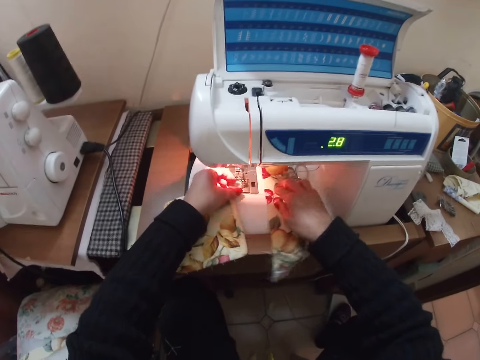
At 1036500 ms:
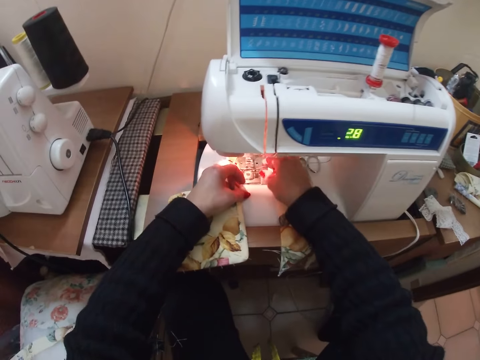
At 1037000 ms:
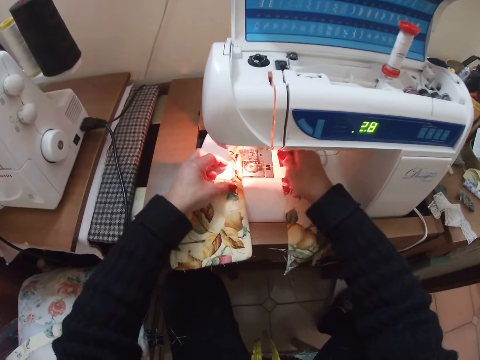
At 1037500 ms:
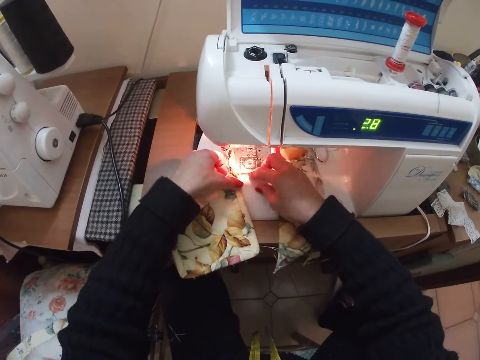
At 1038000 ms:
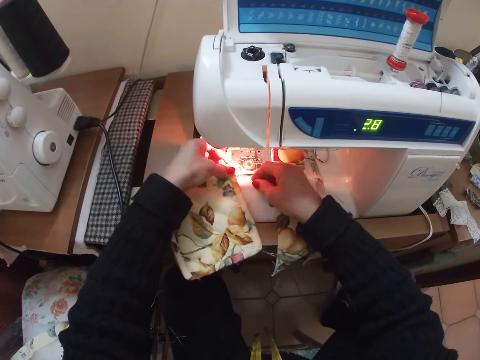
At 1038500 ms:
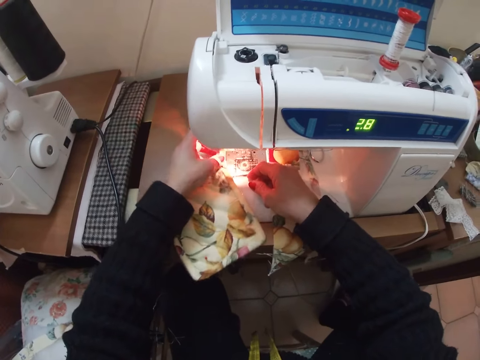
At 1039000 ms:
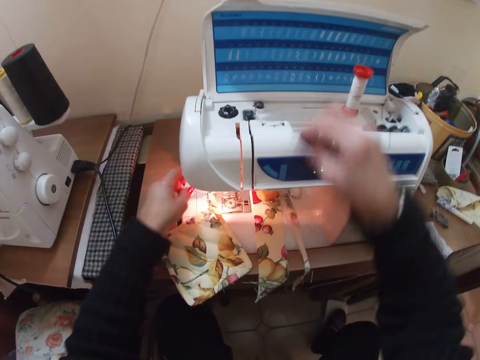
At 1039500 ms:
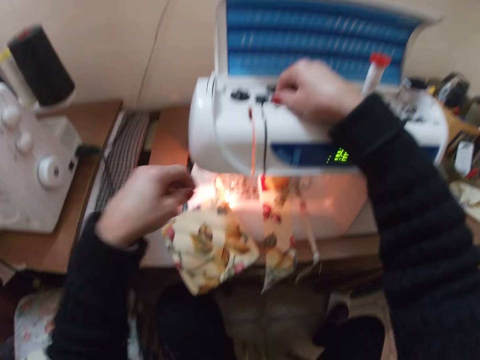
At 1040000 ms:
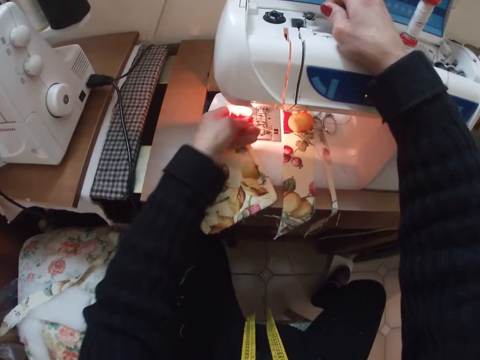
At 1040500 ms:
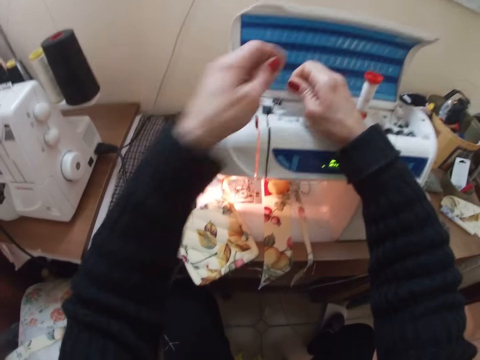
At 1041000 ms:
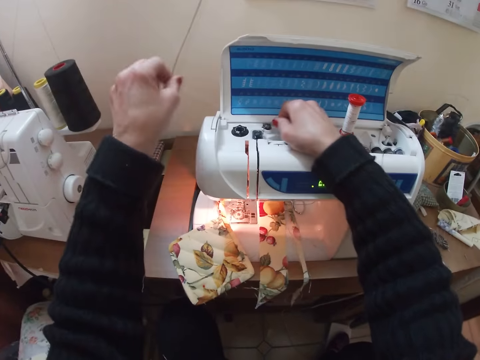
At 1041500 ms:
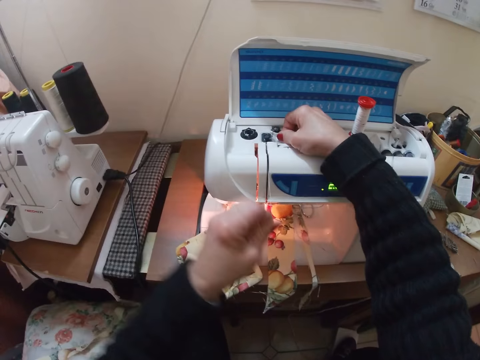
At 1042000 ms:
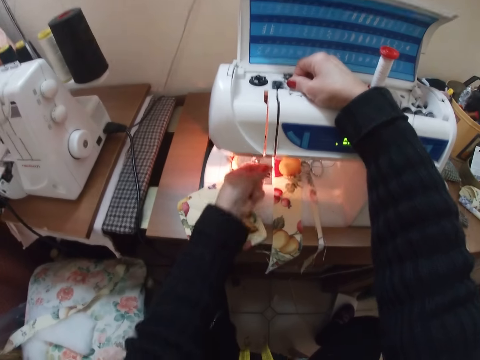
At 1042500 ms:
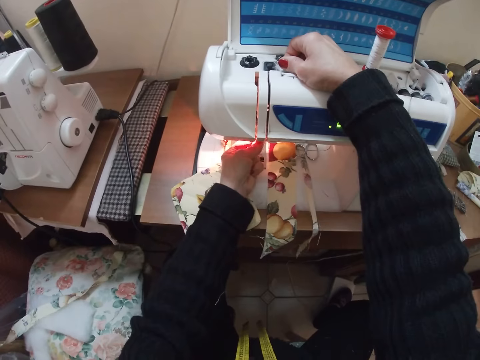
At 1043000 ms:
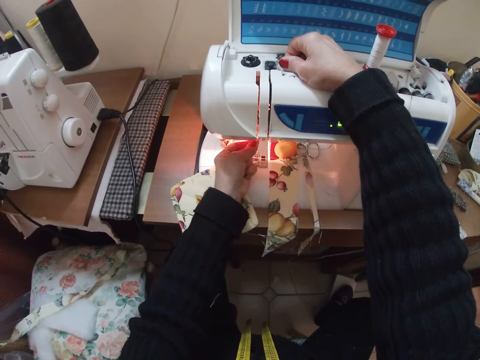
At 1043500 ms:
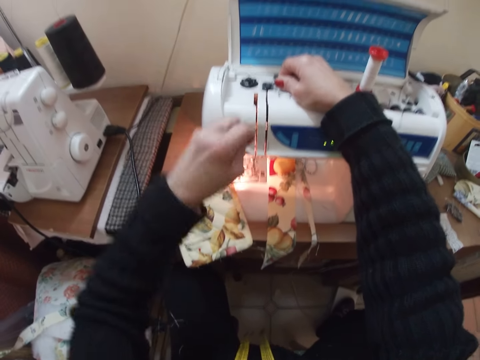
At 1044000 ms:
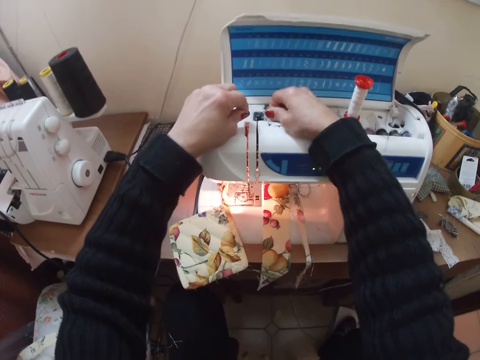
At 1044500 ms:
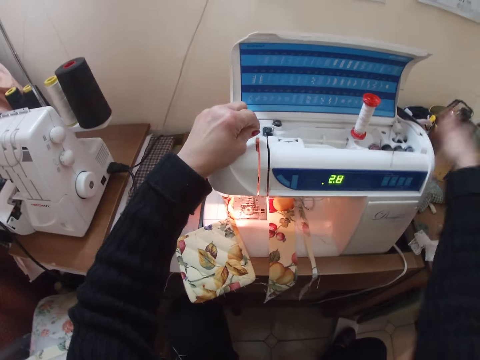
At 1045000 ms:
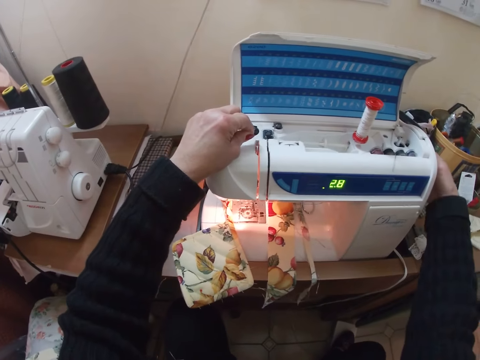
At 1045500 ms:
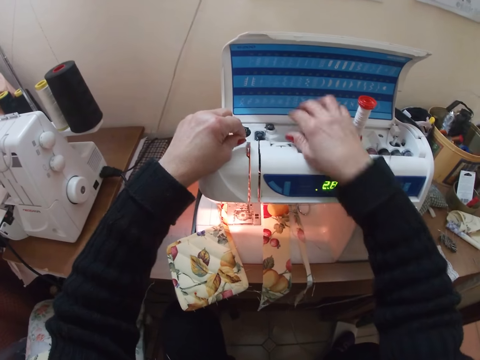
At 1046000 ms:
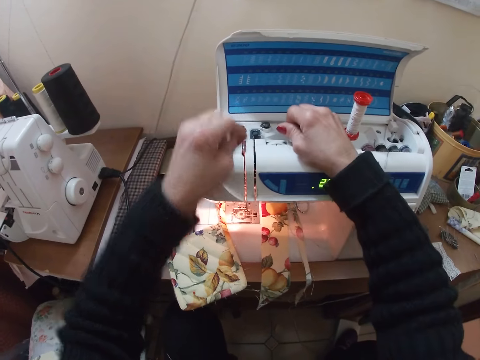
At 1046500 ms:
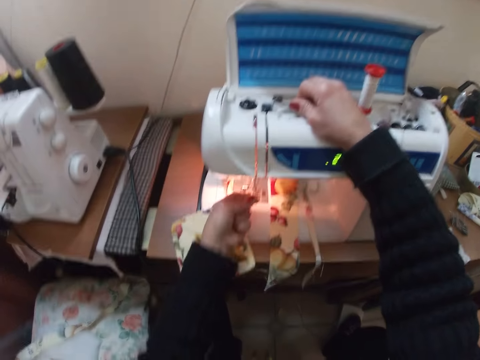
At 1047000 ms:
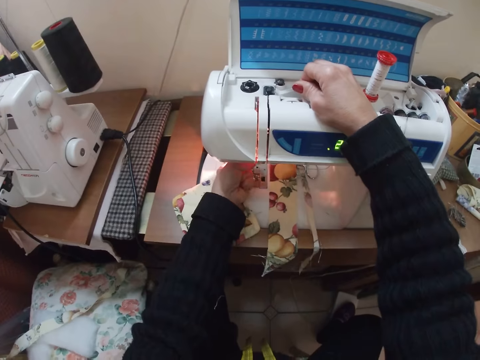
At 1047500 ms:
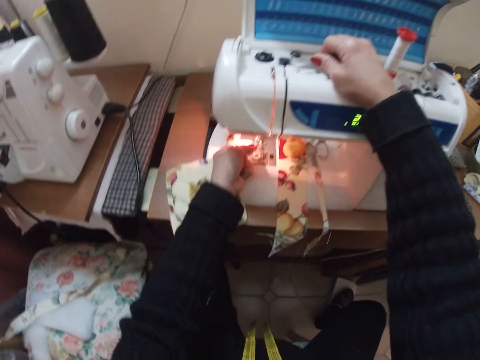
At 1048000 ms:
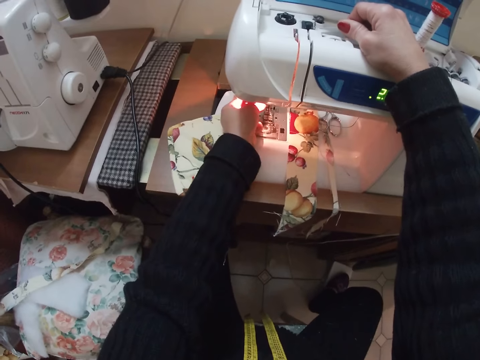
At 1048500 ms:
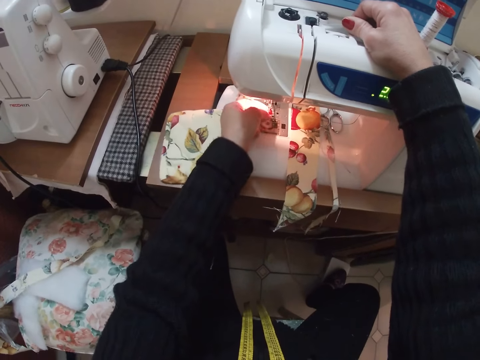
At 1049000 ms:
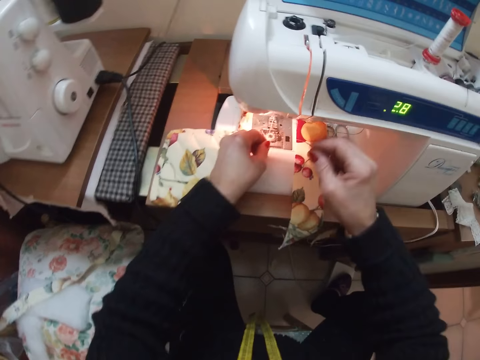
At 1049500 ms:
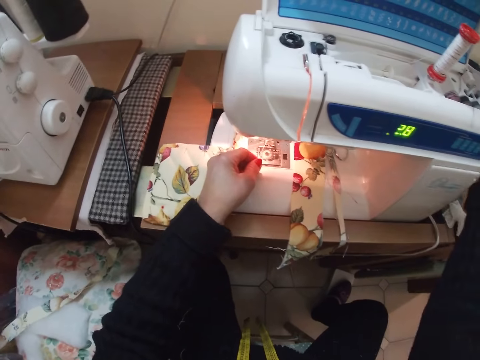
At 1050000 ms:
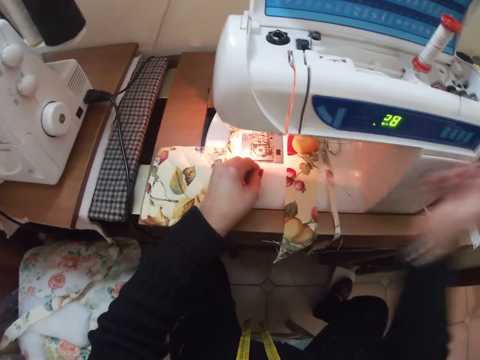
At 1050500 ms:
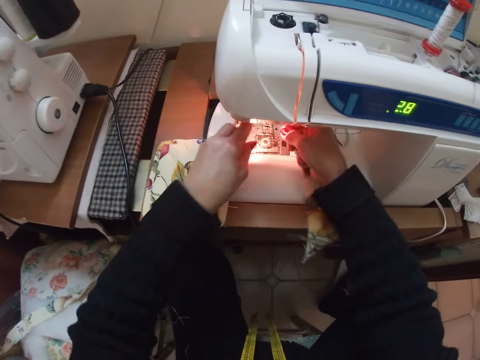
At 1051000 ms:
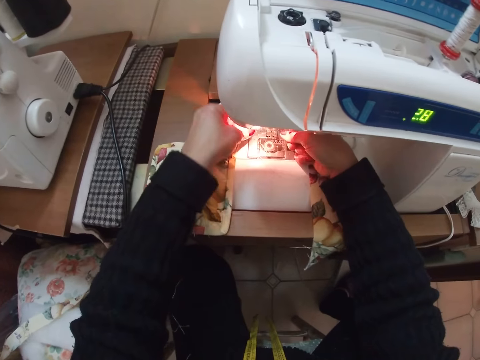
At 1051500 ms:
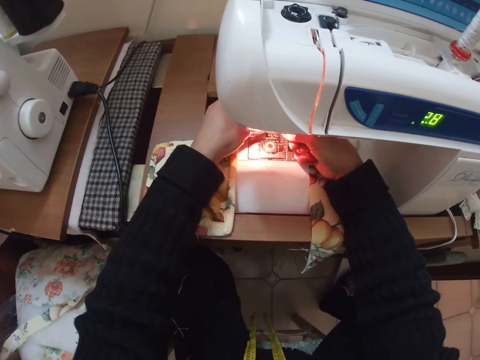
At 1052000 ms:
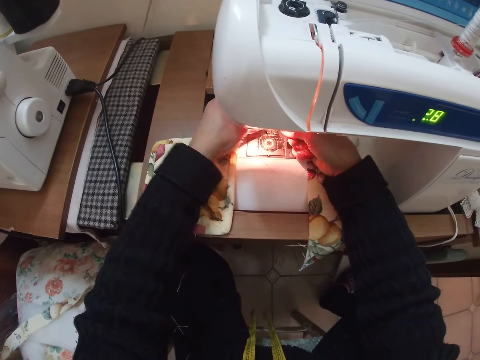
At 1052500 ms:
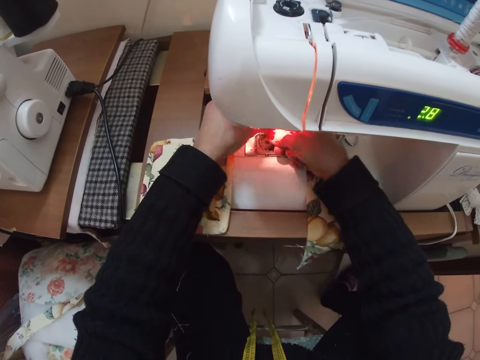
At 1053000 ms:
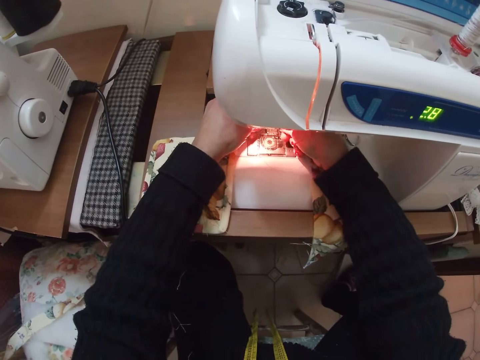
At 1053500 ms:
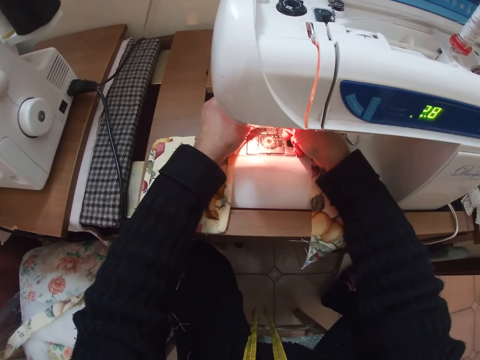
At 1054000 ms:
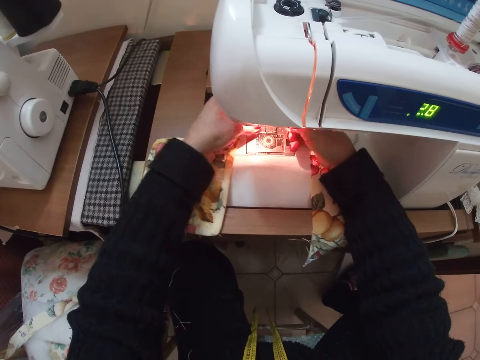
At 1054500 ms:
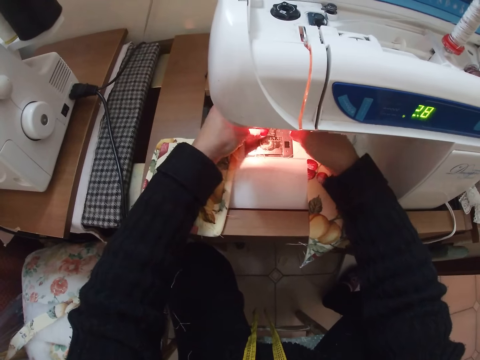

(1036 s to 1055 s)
The camera wearer moves the garment. They pull the threads. They pull the thread. They fix the thread of the sewing machine with both hands. They touch something. They pull the threads.

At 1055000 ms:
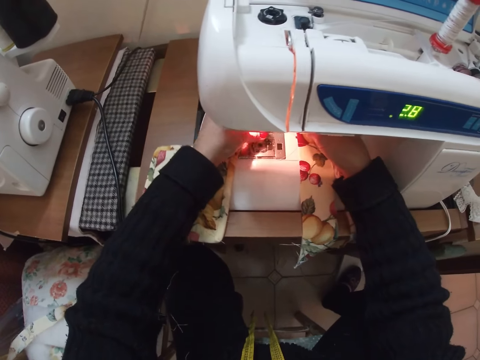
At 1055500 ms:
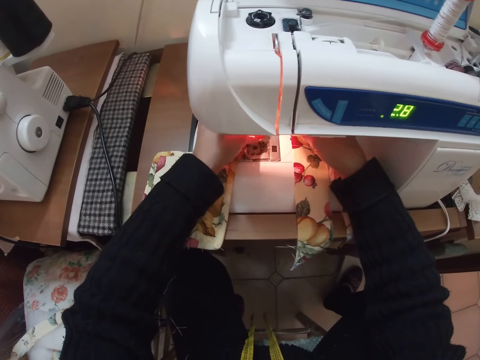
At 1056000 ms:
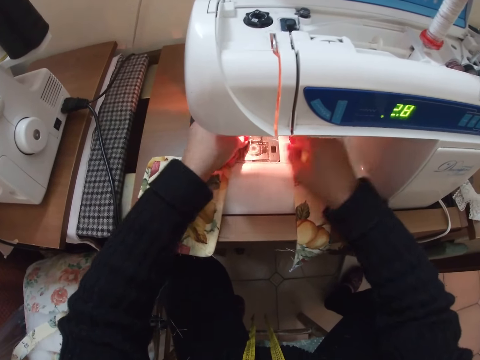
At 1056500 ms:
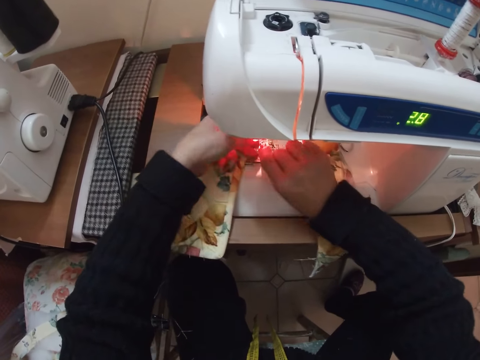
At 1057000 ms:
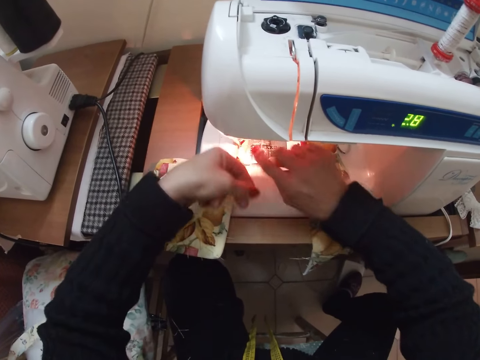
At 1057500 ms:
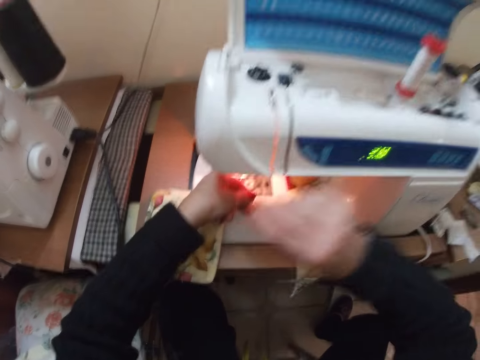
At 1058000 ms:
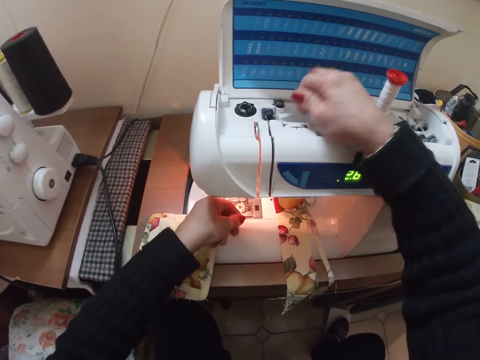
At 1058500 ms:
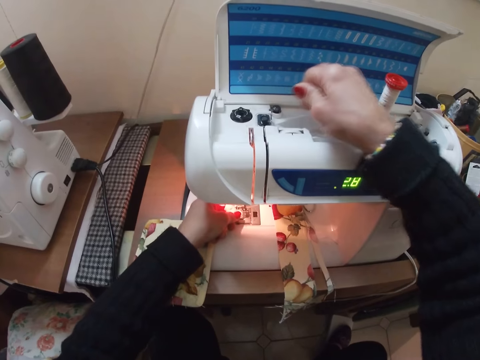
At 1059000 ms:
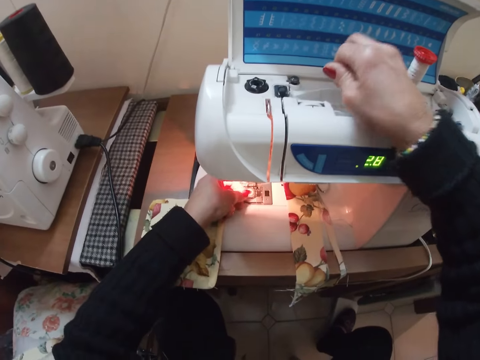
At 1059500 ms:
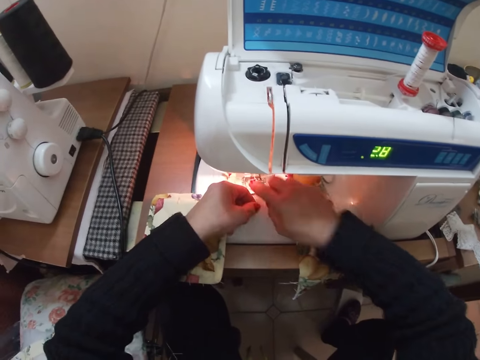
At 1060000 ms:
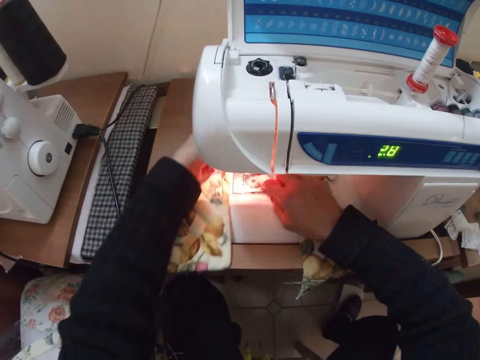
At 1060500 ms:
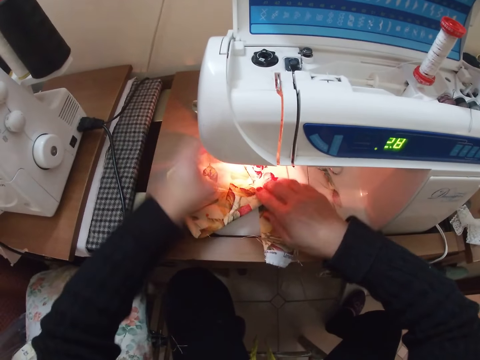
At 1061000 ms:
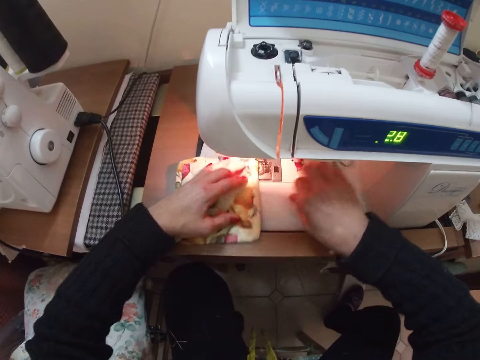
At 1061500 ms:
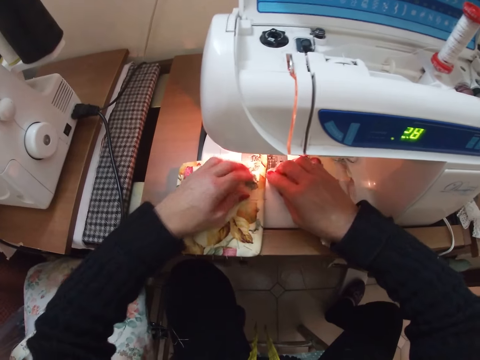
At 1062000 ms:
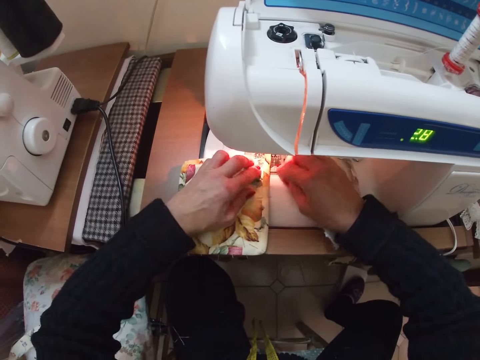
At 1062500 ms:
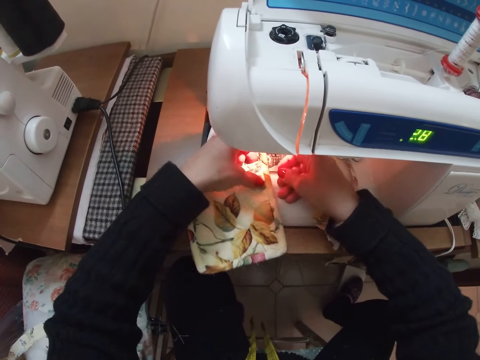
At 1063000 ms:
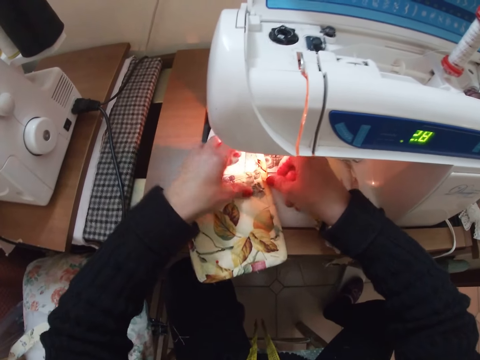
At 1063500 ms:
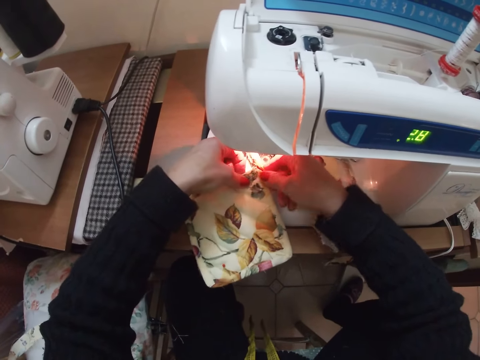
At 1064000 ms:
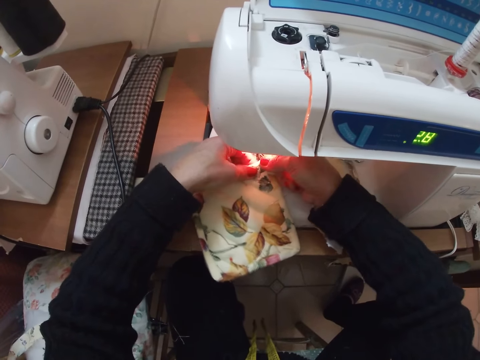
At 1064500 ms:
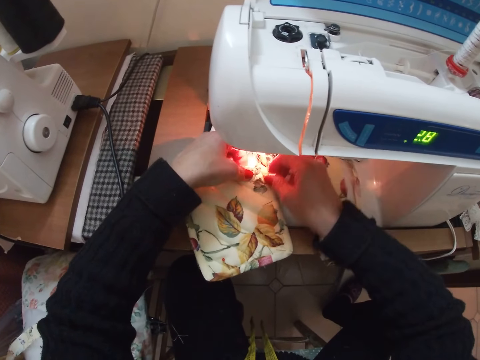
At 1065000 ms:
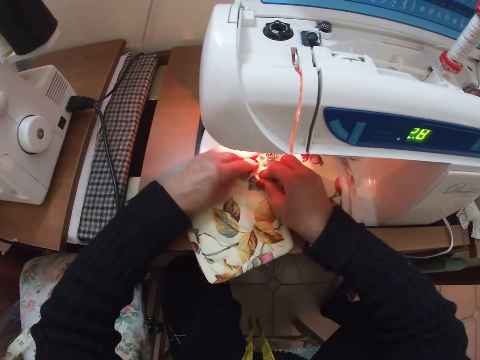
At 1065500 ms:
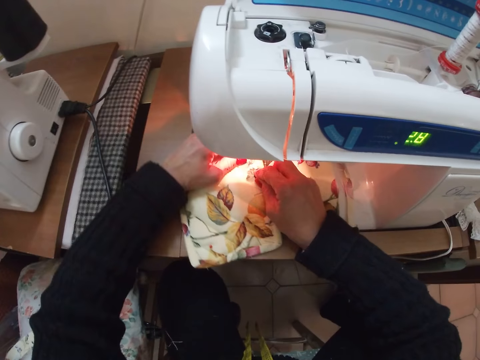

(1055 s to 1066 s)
The camera wearer pulls the threads. They move the garment. They adjust the cloth with both hands.
